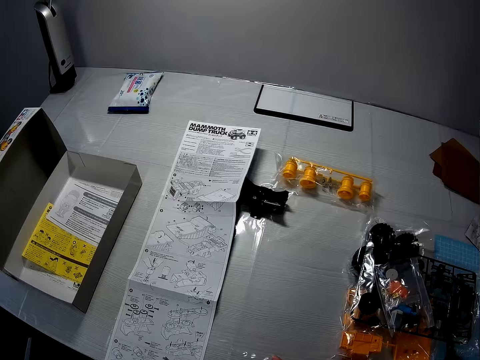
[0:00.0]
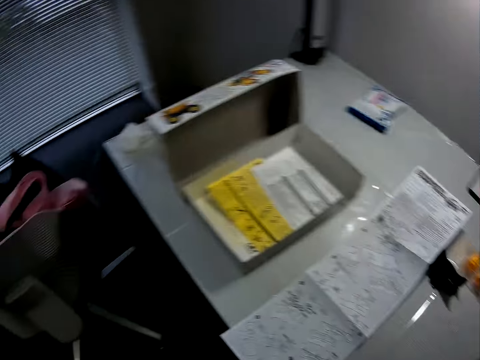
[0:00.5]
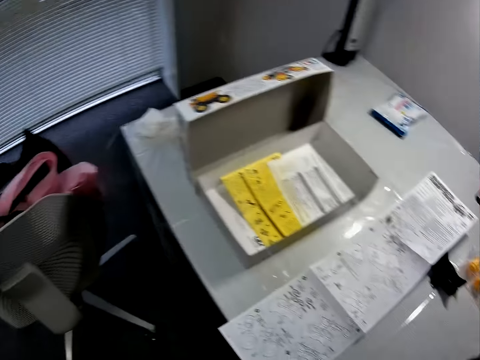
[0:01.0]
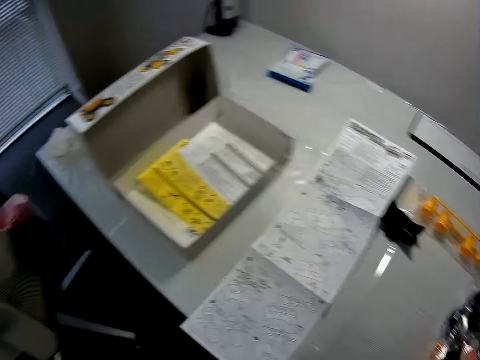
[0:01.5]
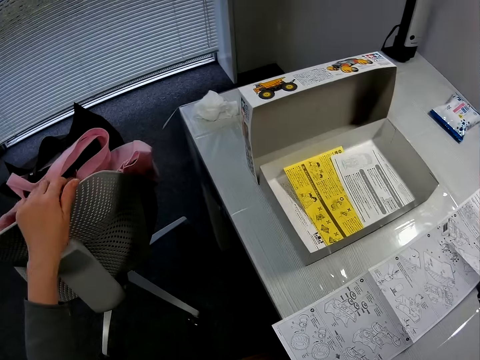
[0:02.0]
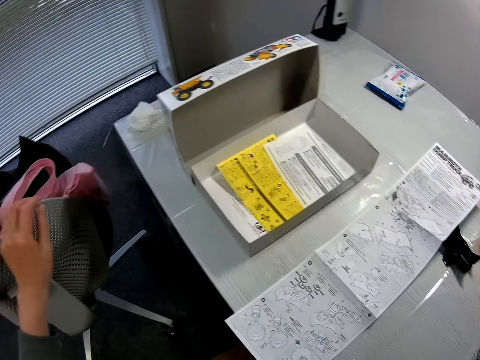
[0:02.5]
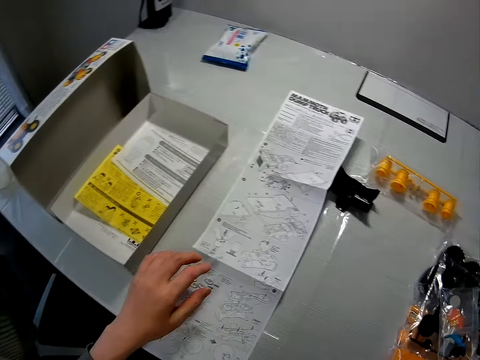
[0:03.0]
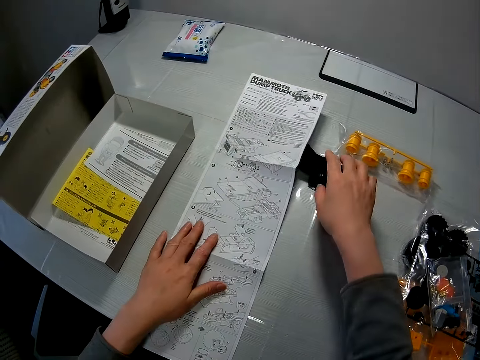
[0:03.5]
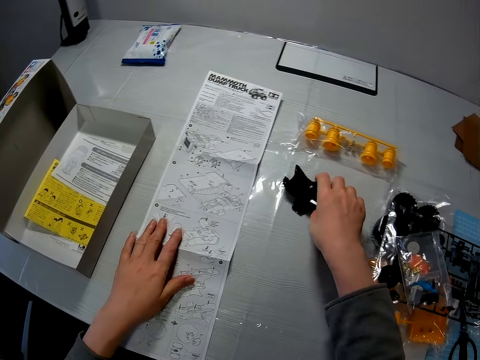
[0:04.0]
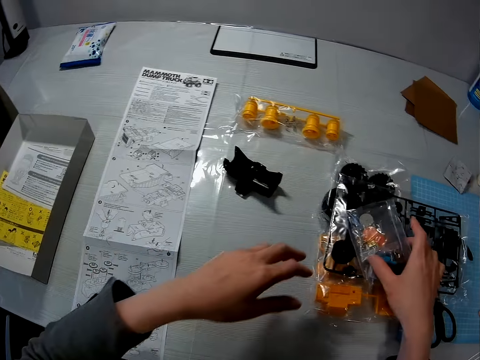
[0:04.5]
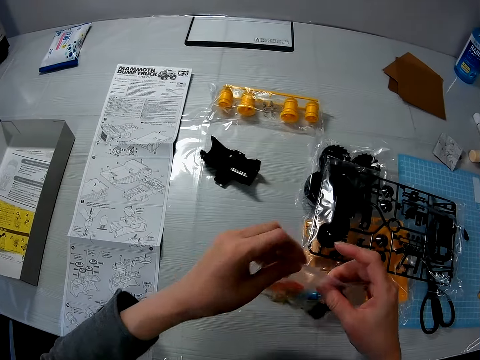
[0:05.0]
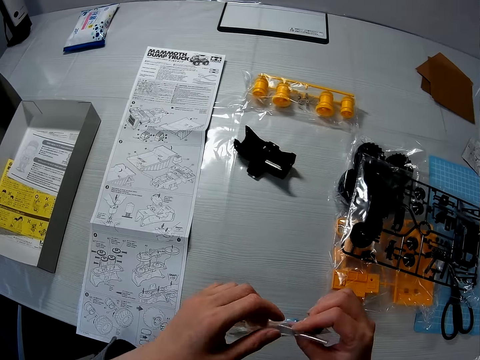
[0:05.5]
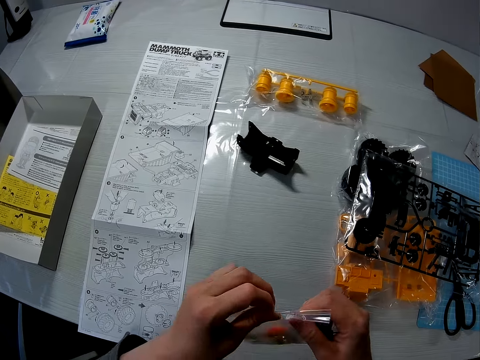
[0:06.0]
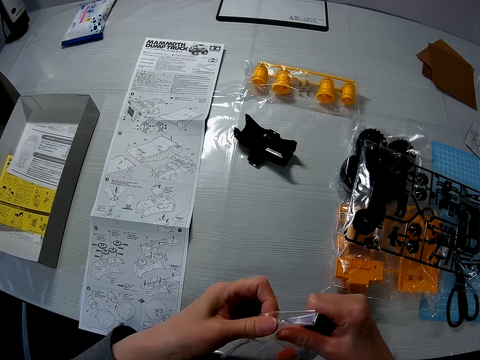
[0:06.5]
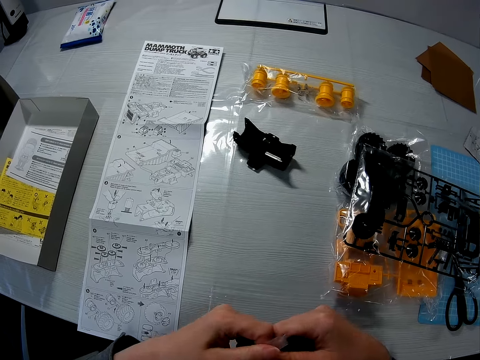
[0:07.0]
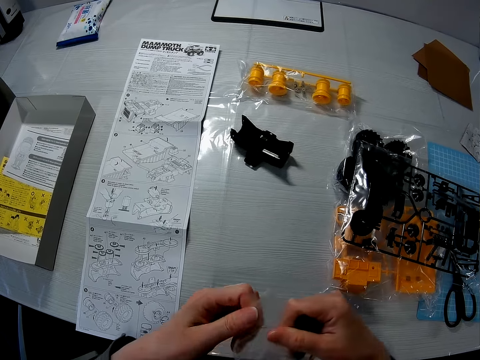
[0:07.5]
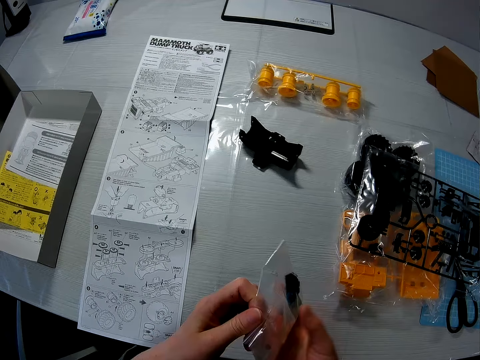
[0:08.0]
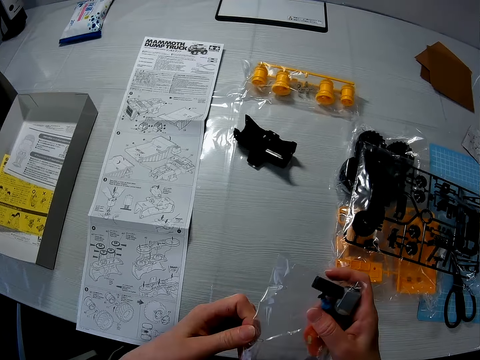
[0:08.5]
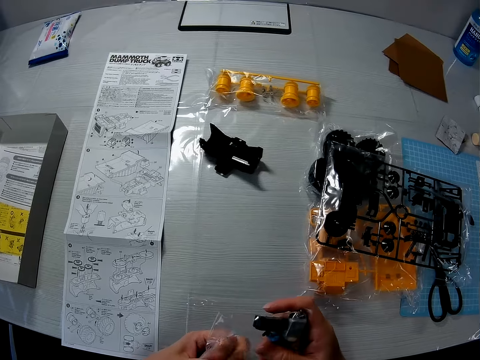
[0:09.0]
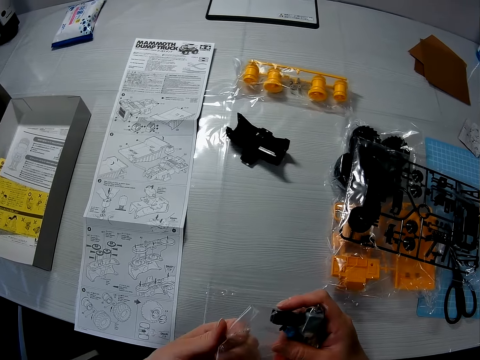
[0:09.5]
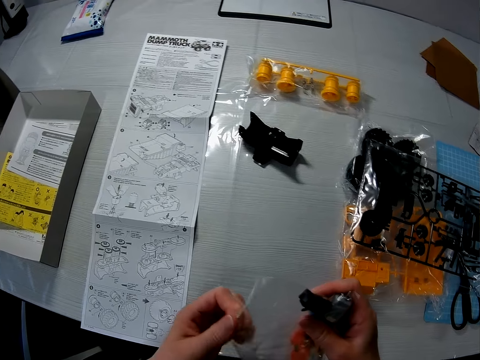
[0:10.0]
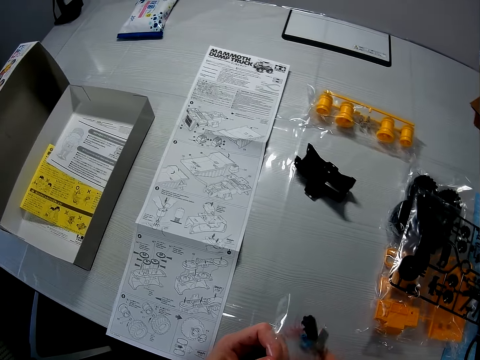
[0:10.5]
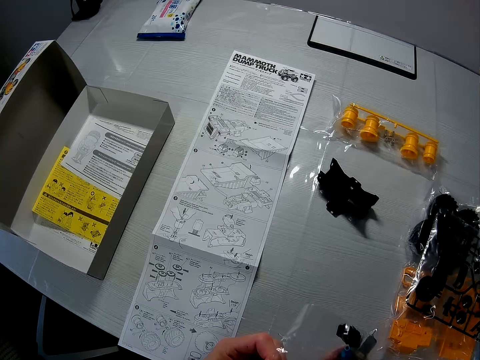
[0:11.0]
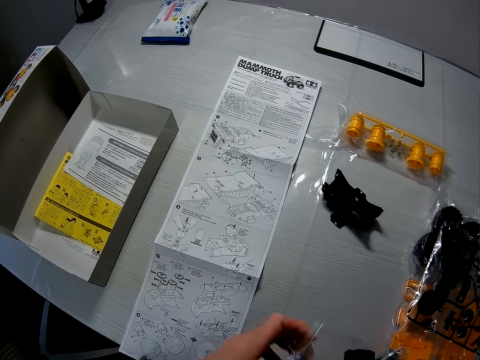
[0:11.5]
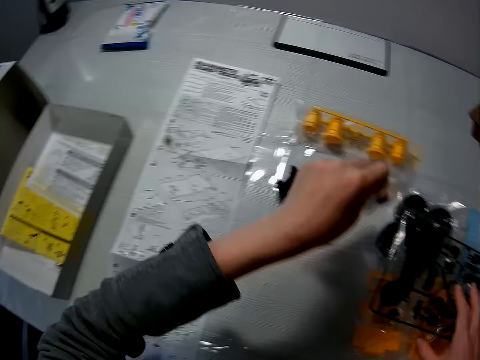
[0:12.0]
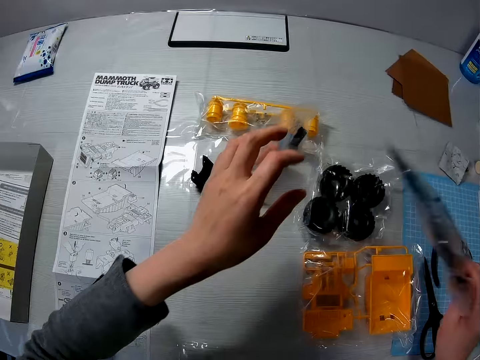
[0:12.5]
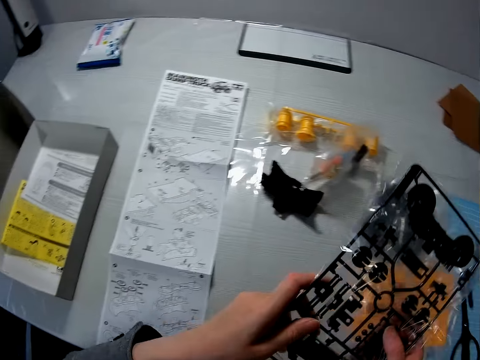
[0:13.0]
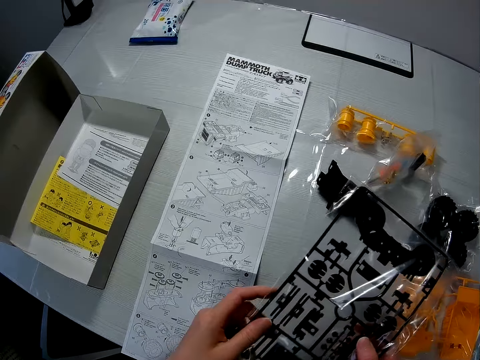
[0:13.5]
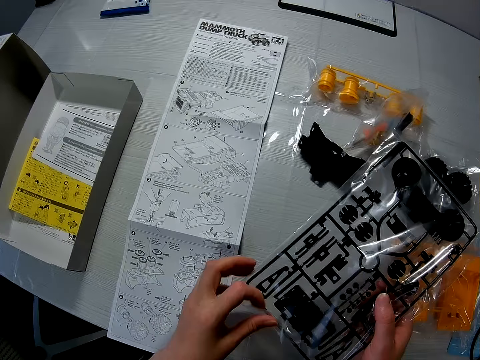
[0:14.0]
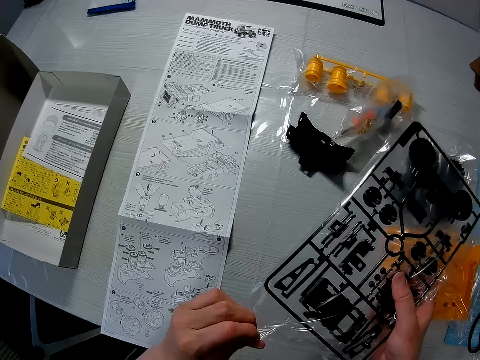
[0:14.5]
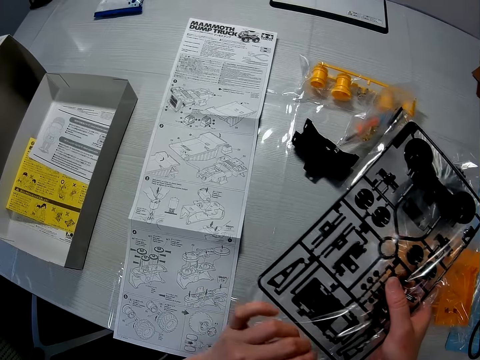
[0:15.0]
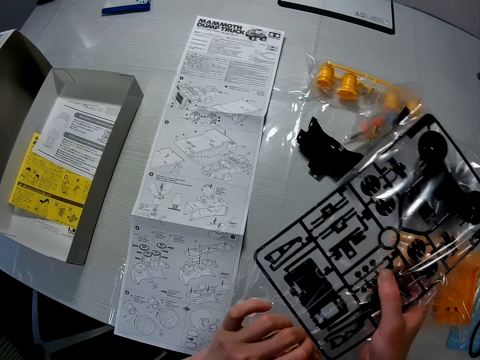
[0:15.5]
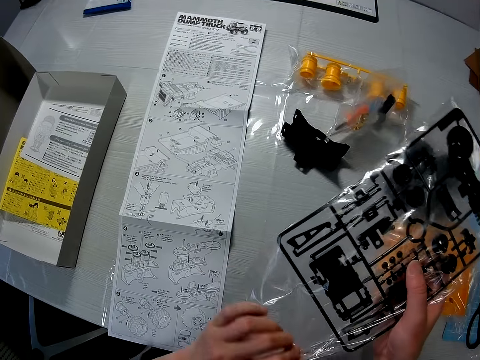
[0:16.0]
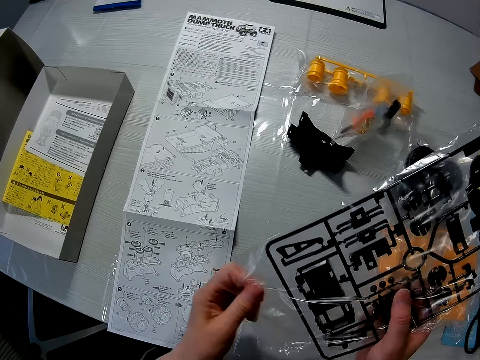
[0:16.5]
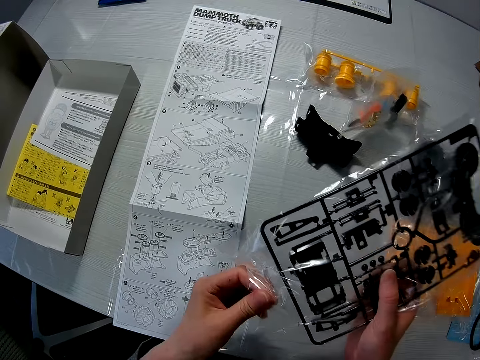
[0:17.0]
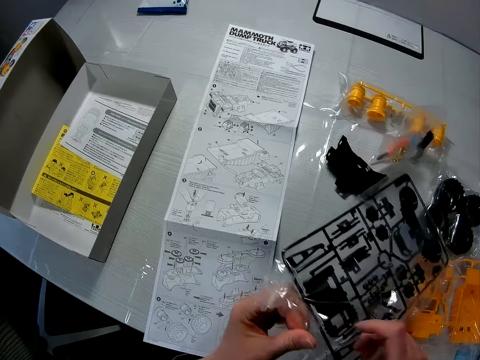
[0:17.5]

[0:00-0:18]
The camera wearer holds a chair with his left hand. He touches the chair. He puts his left hand on a paper. He adjusts the yellow components of a toy truck on the table with his right hand. He touches the toy material. He picks up a nylon of components of the toy truck with his right hand. He holds the nylon of components of the toy truck with his hands. He opens the nylon paper. He drops the nylon of black components of the toy truck with his left hand. He picks up a nylon of black components of the toy truck with his right hand. He holds the nylon of black components of the toy truck with his hands. He opens the nylon of black components of the toy truck with his left hand.

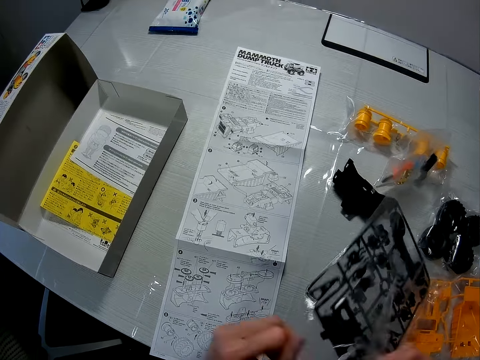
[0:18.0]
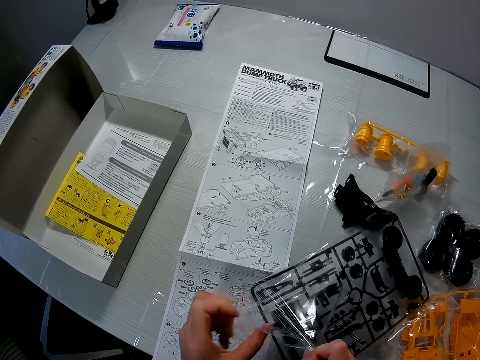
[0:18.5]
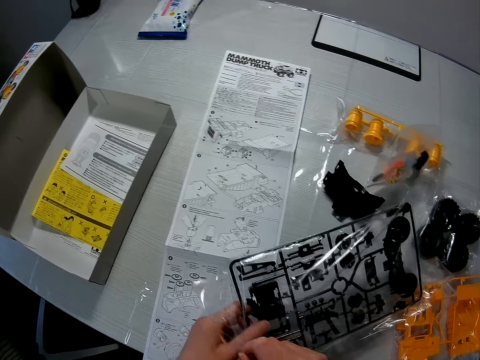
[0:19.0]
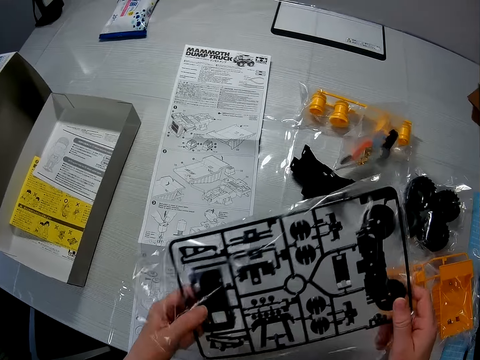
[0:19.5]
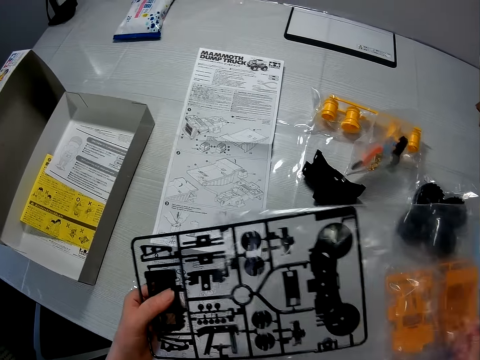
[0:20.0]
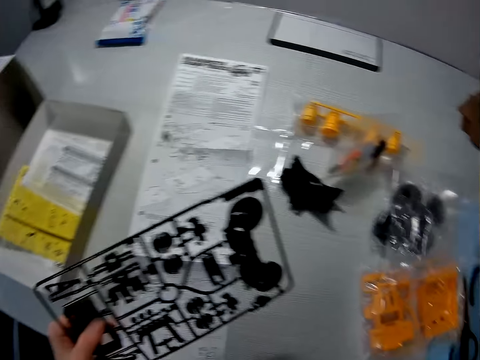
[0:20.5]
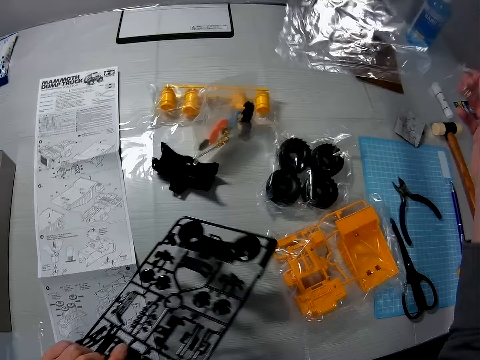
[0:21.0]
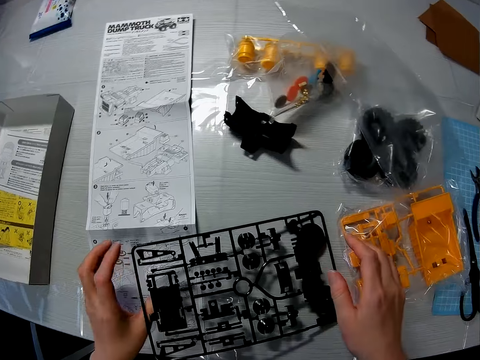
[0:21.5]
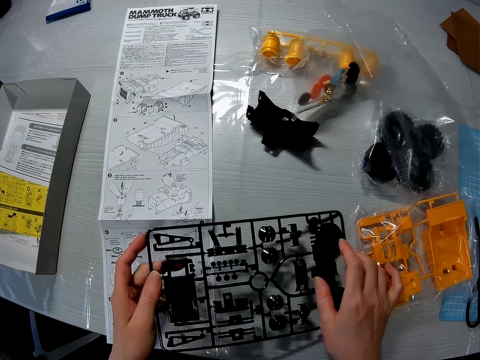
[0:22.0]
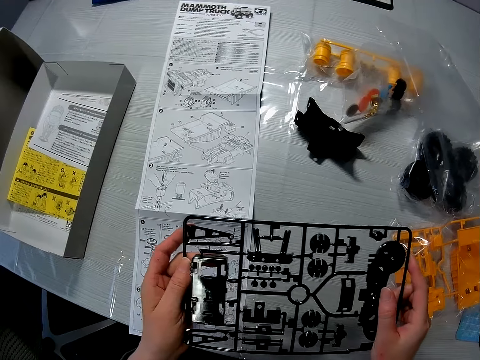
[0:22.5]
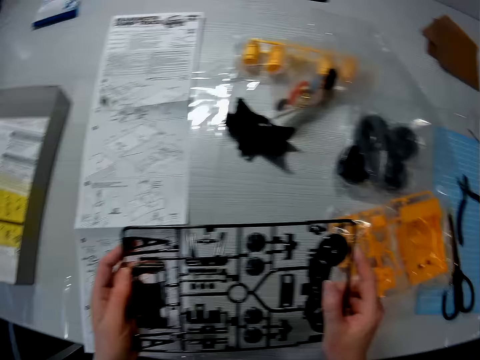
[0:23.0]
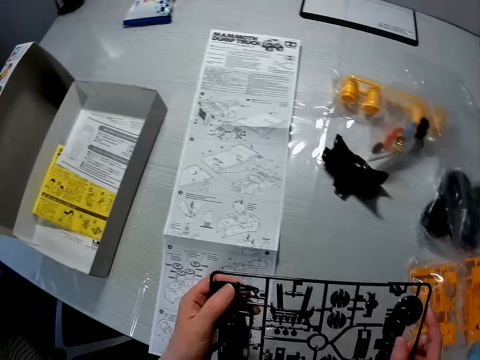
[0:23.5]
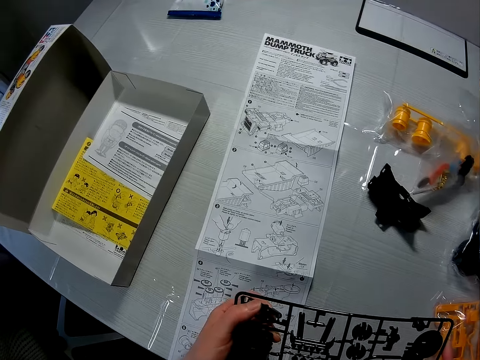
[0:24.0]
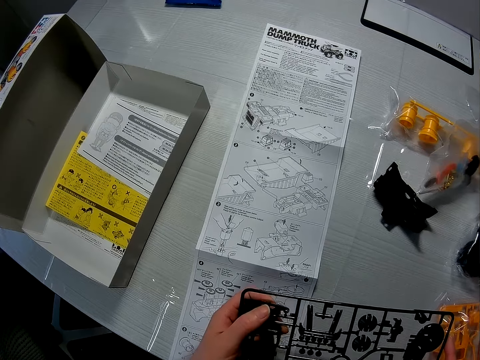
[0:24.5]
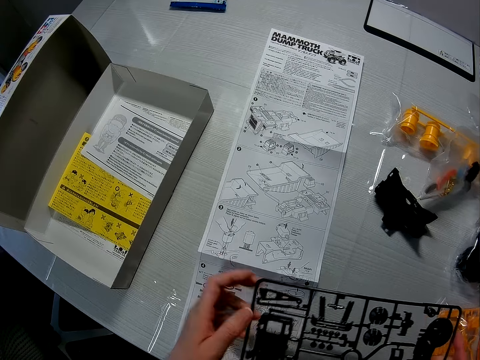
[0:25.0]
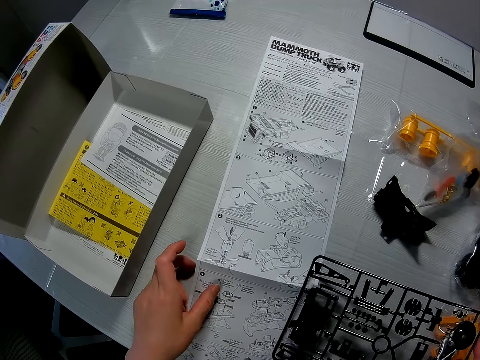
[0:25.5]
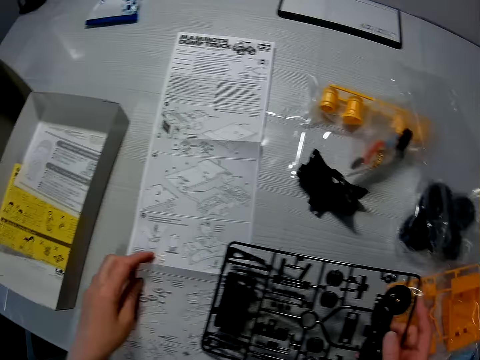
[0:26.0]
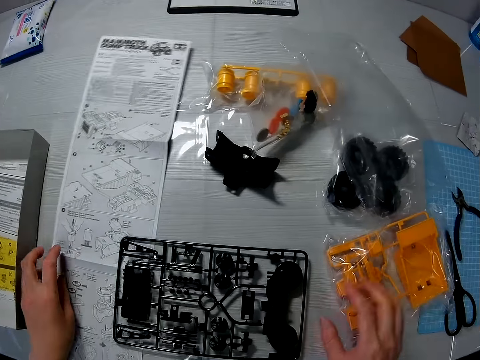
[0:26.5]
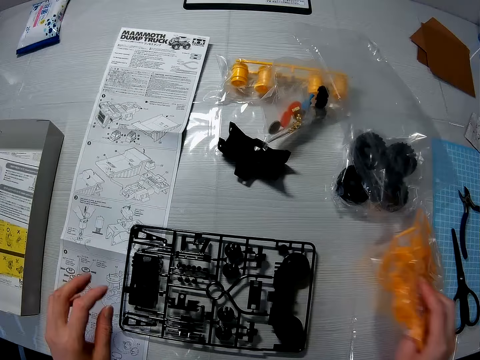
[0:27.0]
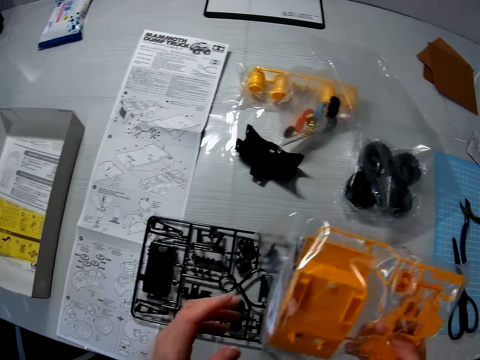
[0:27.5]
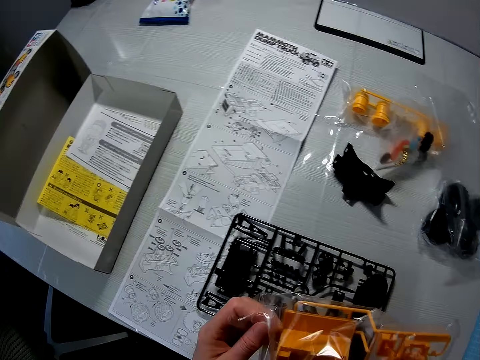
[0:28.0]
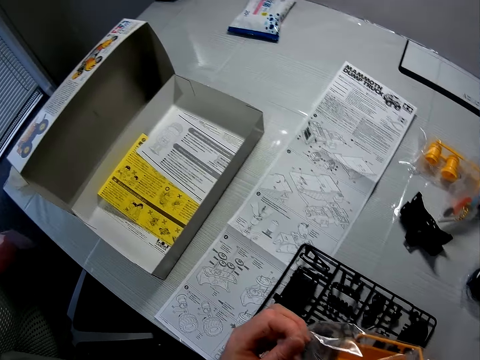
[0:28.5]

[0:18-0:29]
The camera wearer removes the black components of the toy truck from the nylon with his left hand. He throws the nylon on the table with his left hand. He puts the black components of the toy truck on the table. He picks the black components of the toy truck from the table with his hands. He holds the toy material. He touches a paper with his left hand. He holds the paper on the table with his left hand. He puts the black components of the toy truck on the table. He picks up the yellow components of the toy truck from the table with his left hand.
